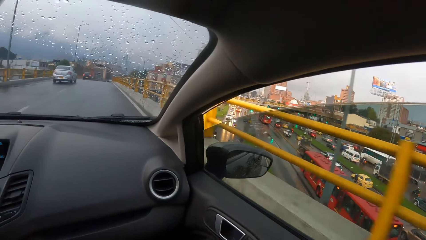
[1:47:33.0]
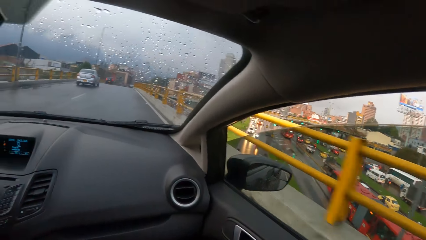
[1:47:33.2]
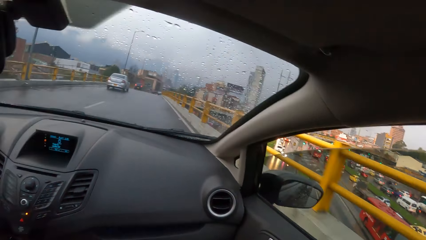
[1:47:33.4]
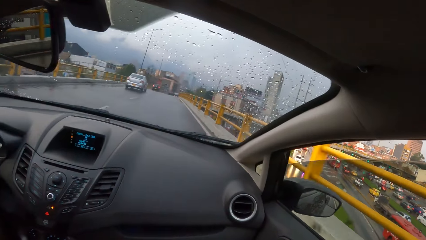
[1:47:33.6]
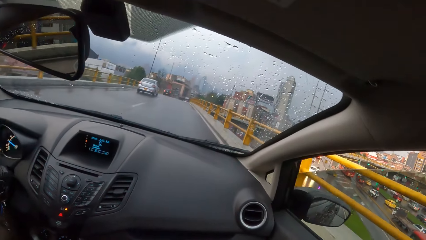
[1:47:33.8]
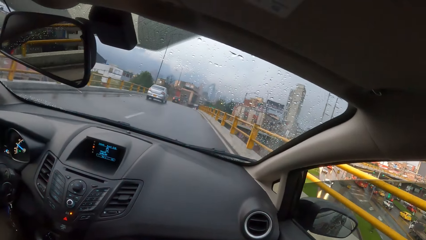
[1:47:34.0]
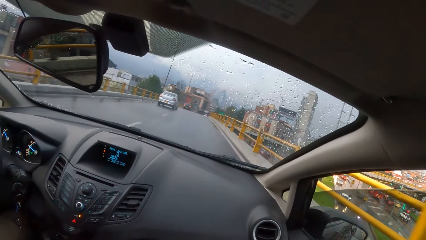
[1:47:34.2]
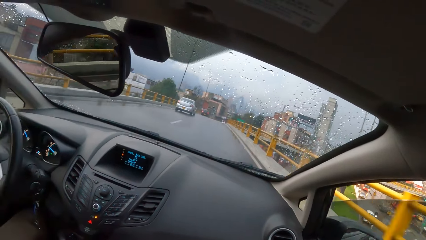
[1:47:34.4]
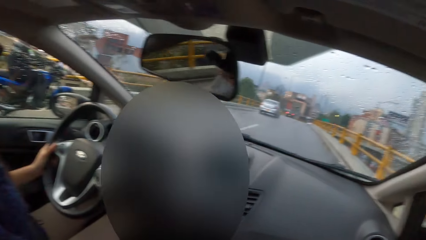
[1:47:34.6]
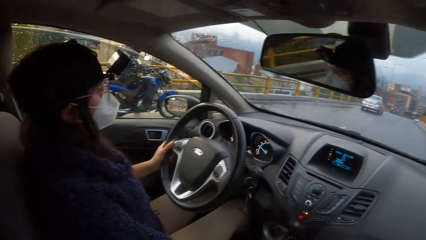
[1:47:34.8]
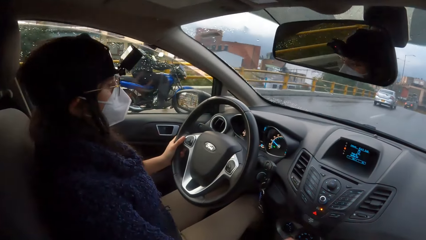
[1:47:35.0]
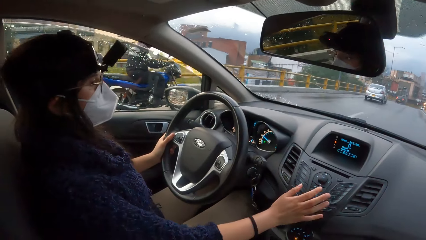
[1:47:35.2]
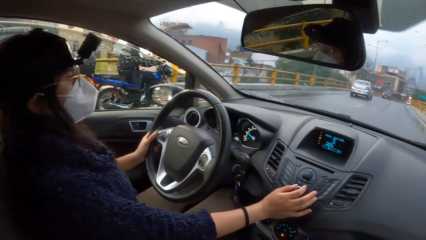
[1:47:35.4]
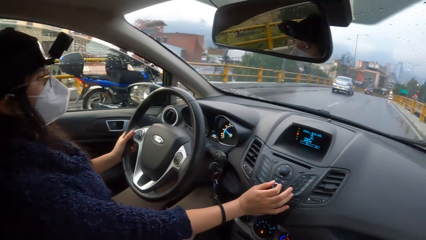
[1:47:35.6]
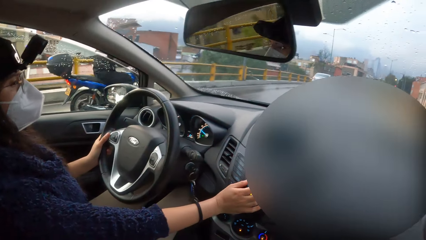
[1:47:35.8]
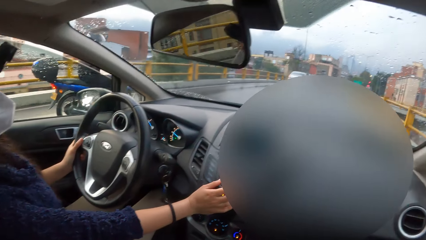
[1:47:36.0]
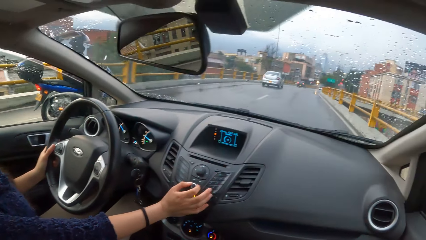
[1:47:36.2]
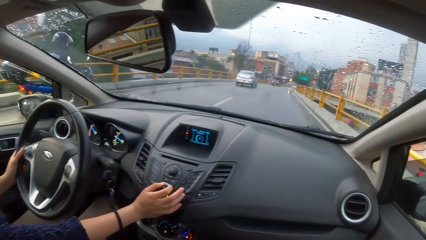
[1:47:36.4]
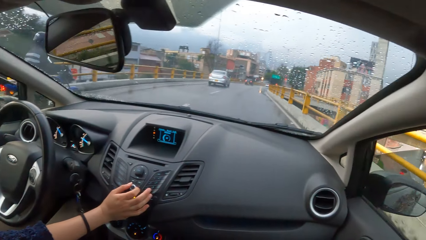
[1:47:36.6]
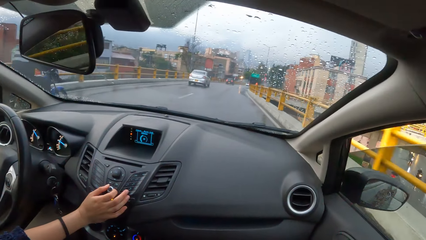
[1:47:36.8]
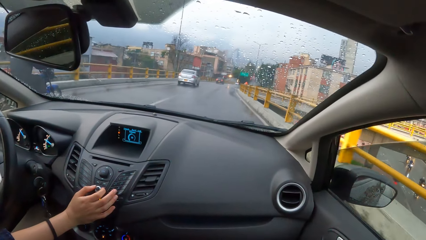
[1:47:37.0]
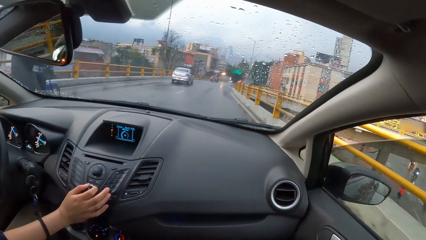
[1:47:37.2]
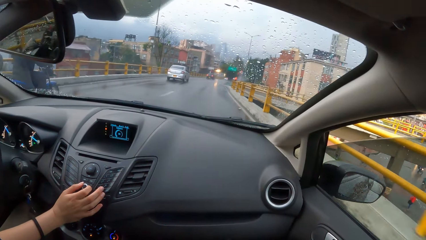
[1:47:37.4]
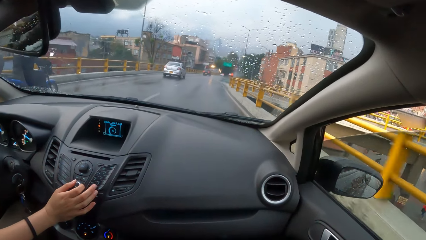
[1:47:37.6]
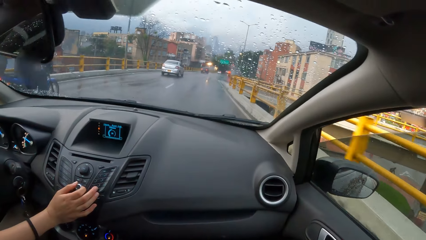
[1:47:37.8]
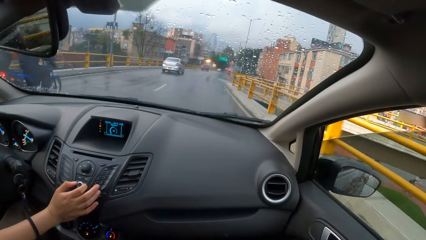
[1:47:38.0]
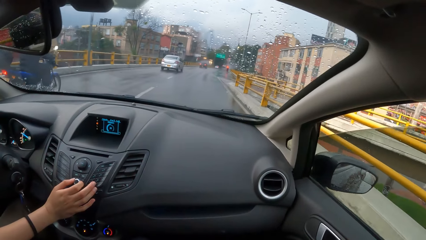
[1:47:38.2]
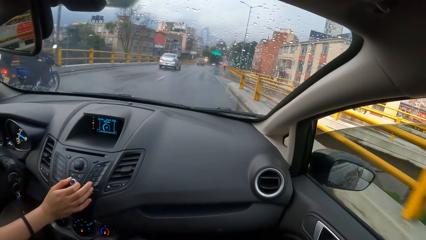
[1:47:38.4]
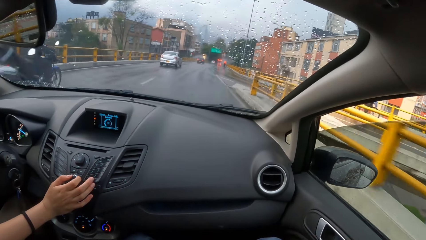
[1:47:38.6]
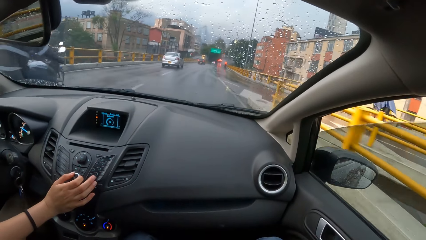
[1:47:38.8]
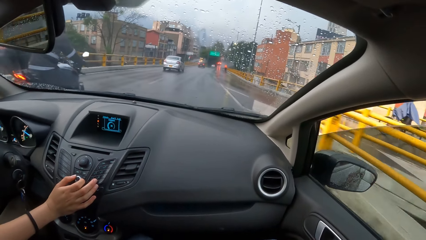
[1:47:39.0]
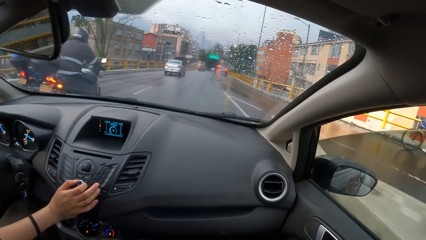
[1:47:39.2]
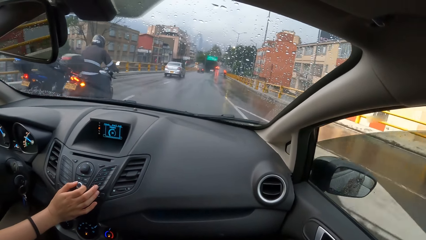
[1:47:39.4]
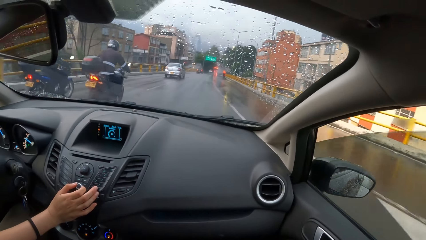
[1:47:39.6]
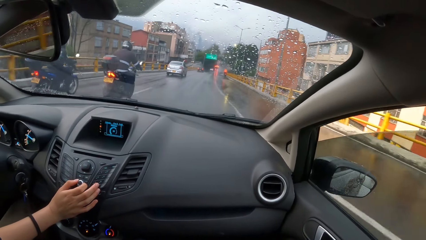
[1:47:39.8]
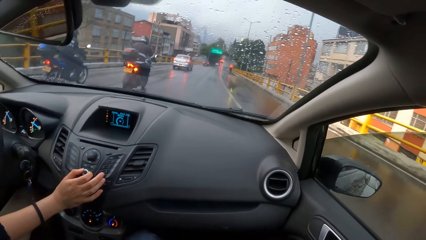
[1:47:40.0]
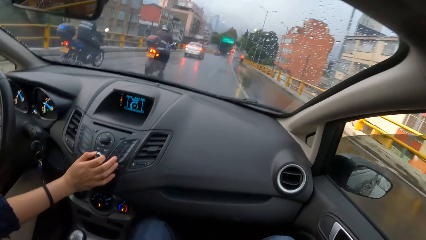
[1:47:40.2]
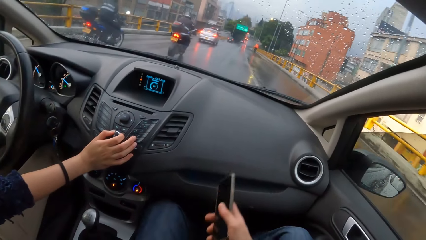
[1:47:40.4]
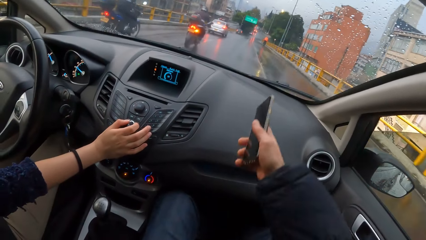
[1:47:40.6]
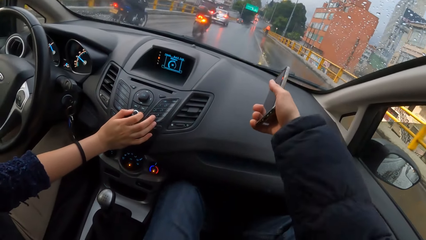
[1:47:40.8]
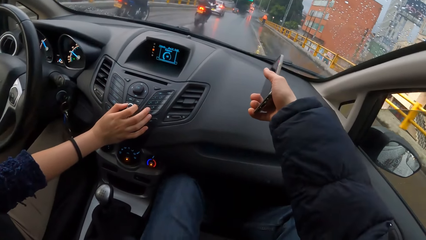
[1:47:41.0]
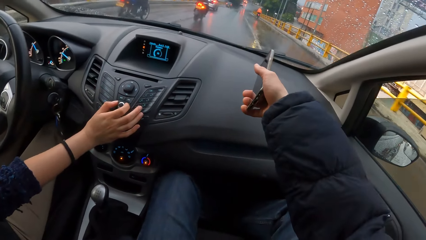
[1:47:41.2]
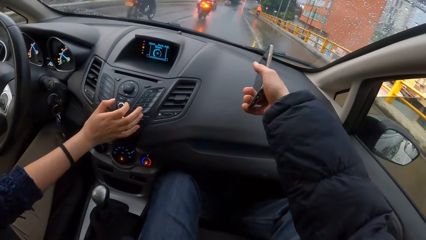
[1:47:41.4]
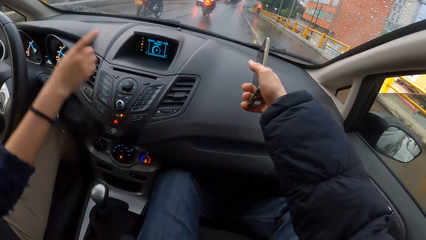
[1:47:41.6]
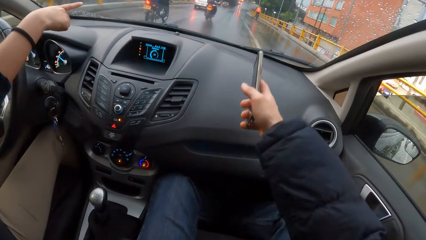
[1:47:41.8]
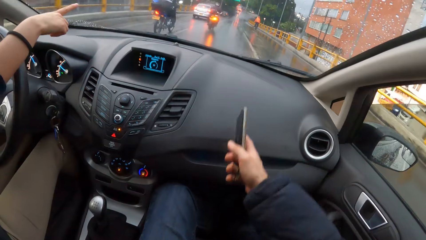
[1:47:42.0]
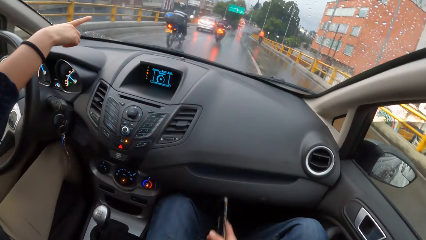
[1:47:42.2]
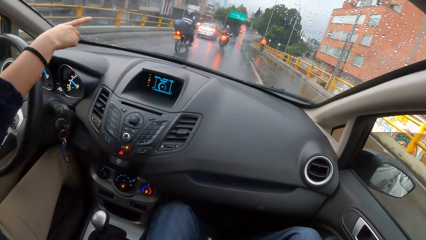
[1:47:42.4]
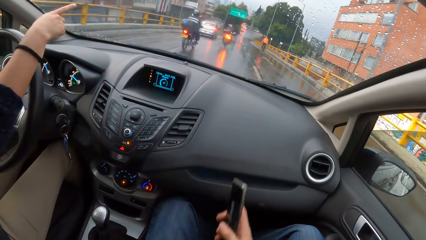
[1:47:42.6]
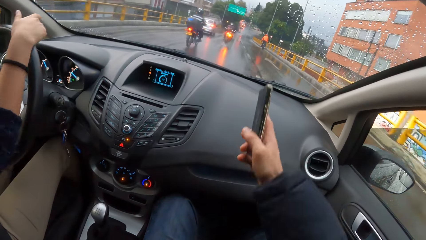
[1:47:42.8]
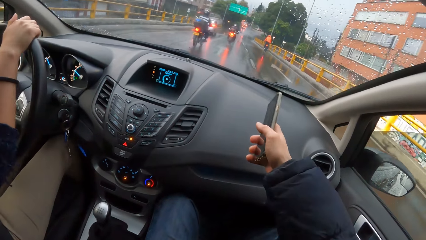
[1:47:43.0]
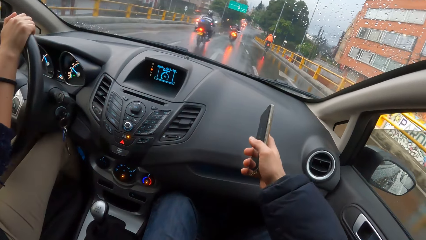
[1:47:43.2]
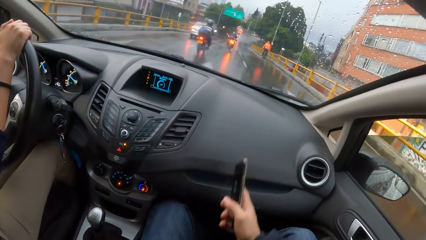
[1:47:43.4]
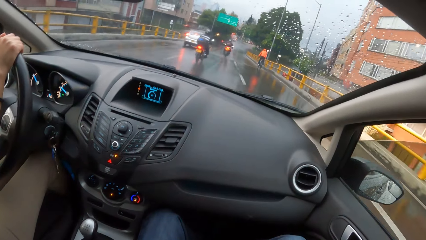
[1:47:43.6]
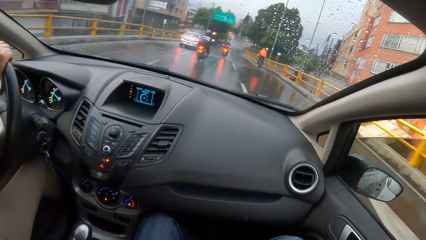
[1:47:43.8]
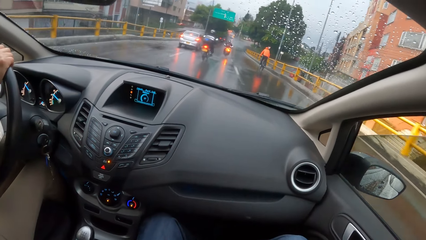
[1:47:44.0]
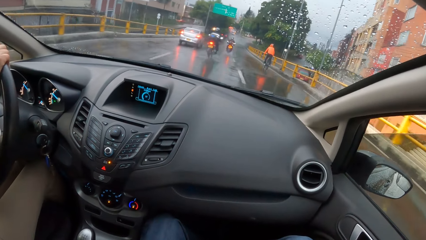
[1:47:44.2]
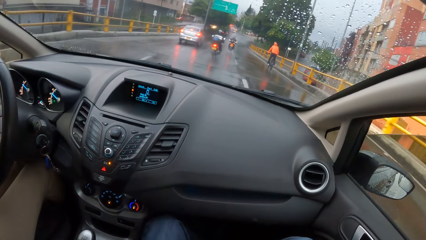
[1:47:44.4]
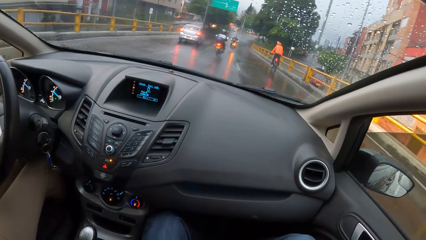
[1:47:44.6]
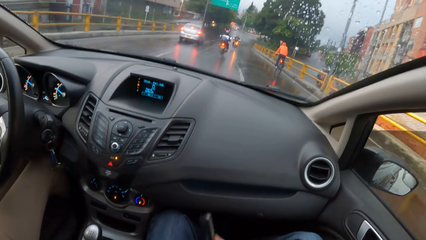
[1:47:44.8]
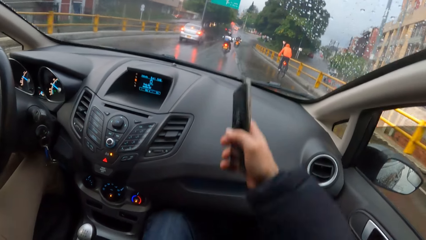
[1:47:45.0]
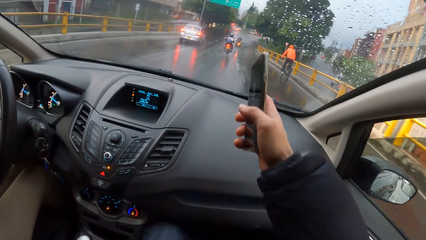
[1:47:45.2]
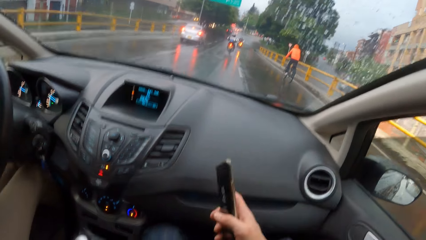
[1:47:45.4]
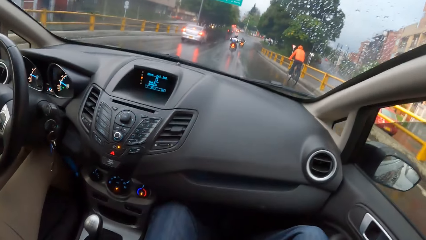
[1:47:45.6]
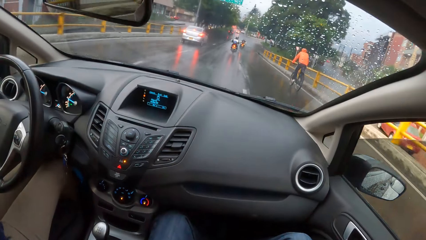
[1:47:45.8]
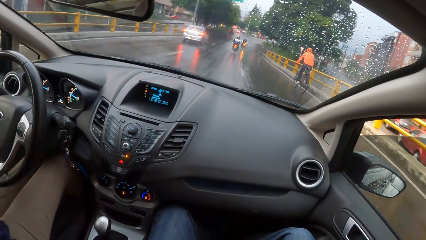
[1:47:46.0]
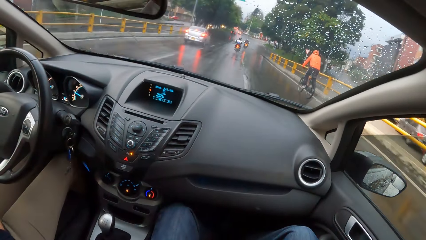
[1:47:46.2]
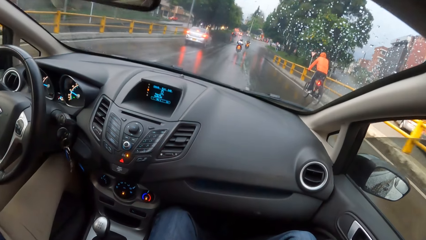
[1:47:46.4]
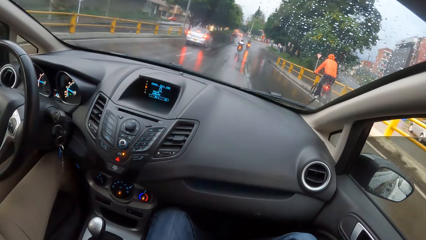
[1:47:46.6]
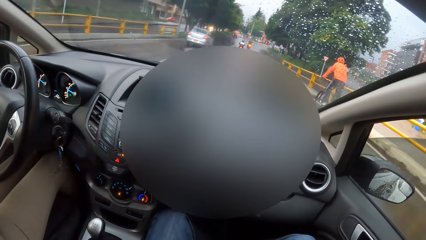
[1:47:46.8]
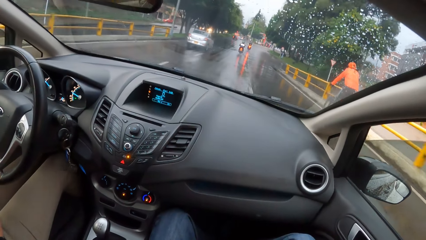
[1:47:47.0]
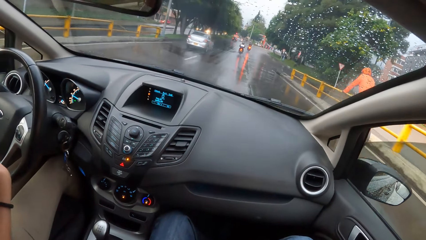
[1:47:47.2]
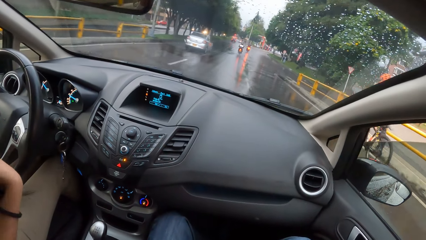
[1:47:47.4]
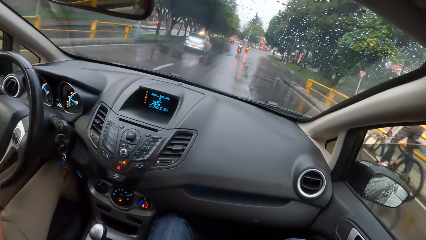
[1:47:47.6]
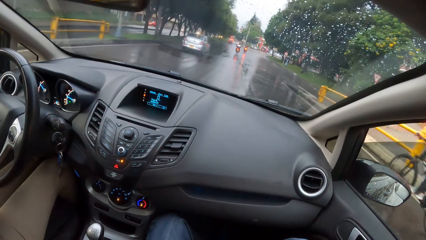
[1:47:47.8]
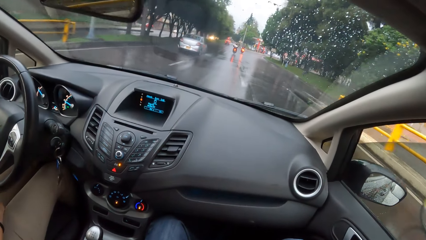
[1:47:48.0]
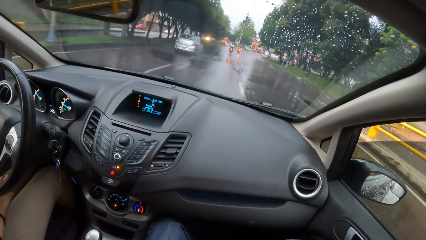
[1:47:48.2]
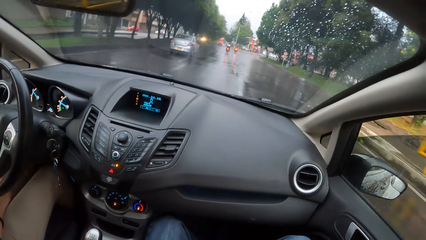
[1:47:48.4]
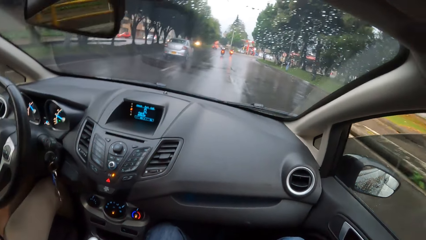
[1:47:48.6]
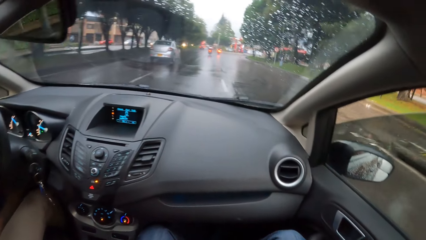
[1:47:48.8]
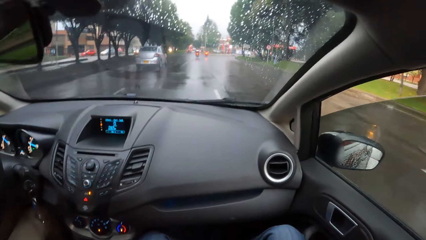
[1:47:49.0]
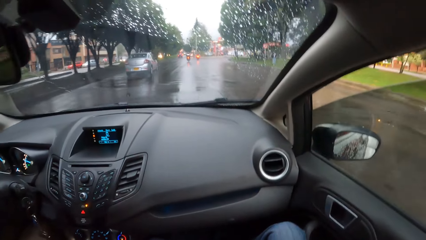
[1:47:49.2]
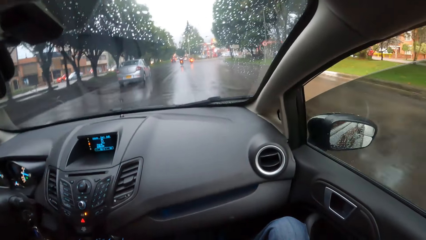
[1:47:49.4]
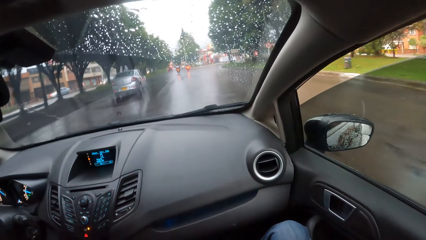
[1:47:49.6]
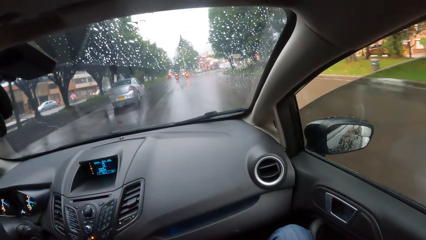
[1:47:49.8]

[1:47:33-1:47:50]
The camera wearer turns towards the woman. The woman touches the knob on the car dashboard with her right hand and adjusts the music volume. The camera wearer points the phone in his right hand to the dashboard. He converses with the woman. The woman removes her right hand from the knob on the dashboard, points her right hand to a red building, and drives the car.
